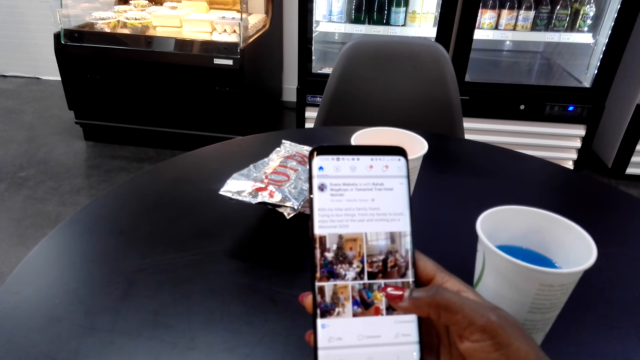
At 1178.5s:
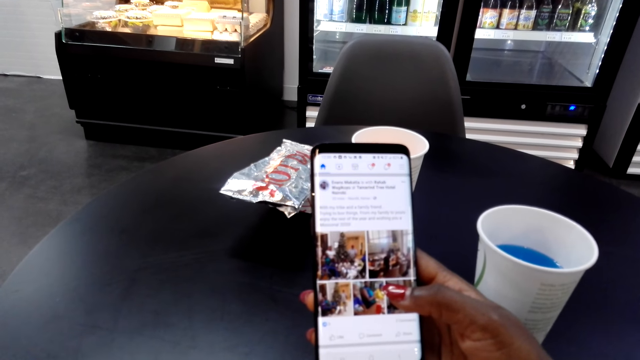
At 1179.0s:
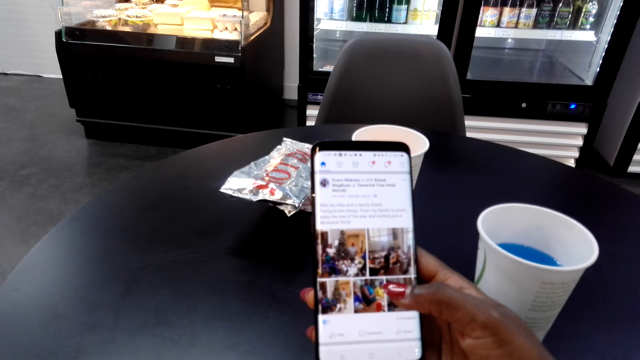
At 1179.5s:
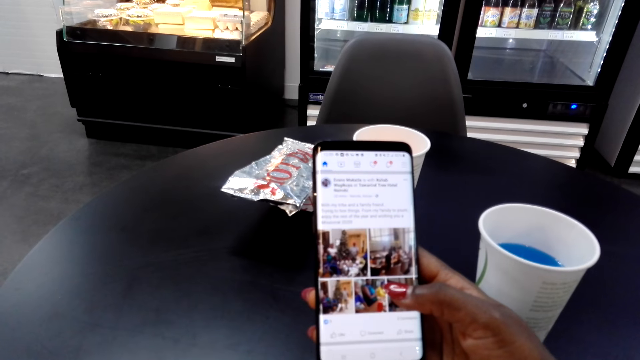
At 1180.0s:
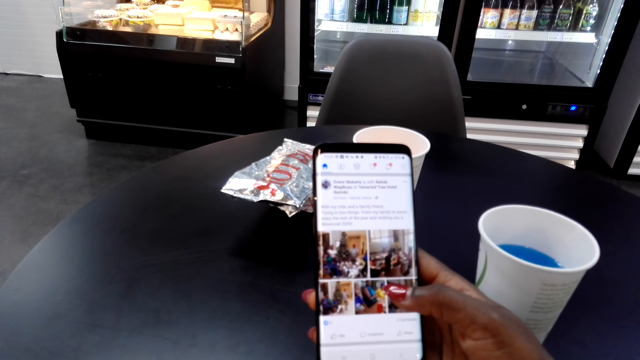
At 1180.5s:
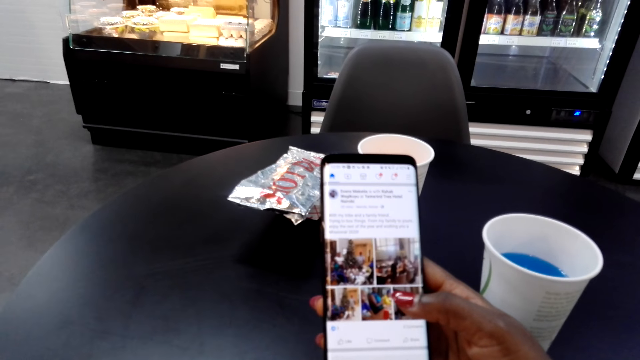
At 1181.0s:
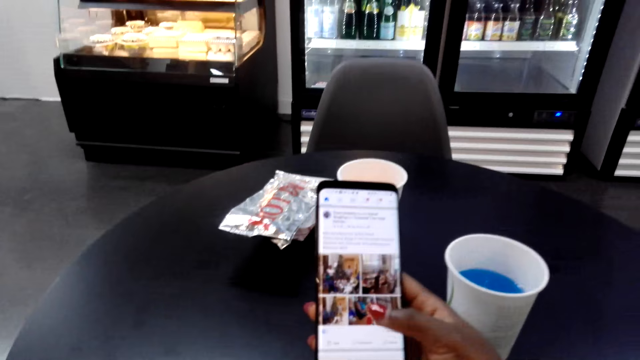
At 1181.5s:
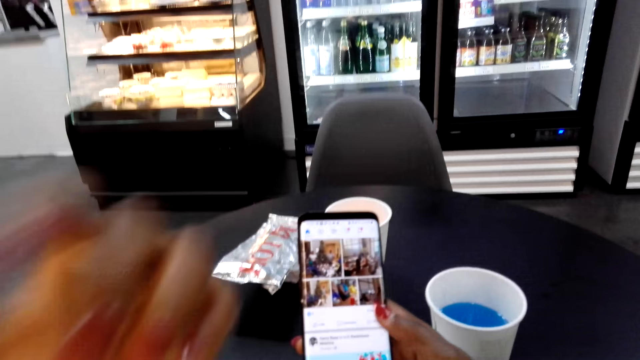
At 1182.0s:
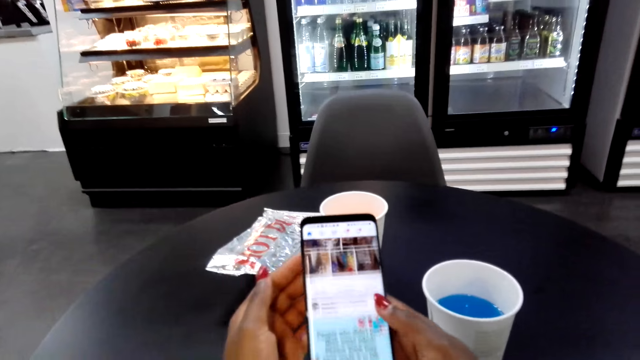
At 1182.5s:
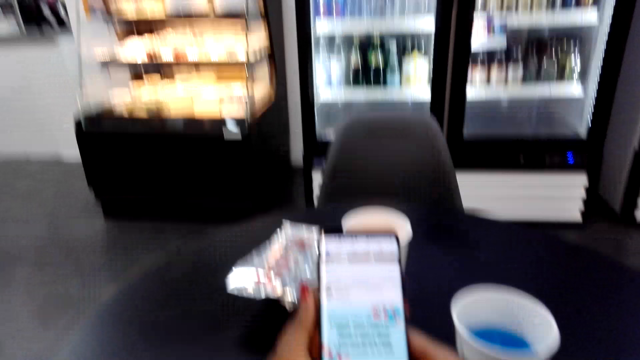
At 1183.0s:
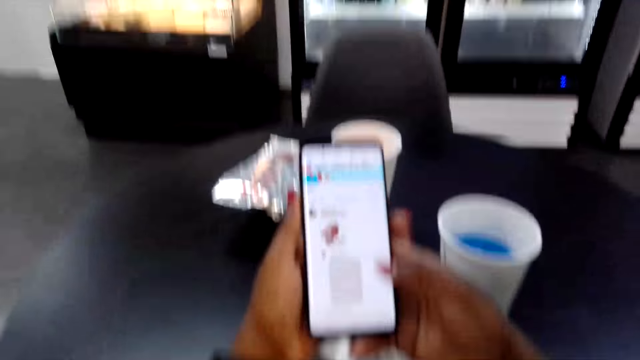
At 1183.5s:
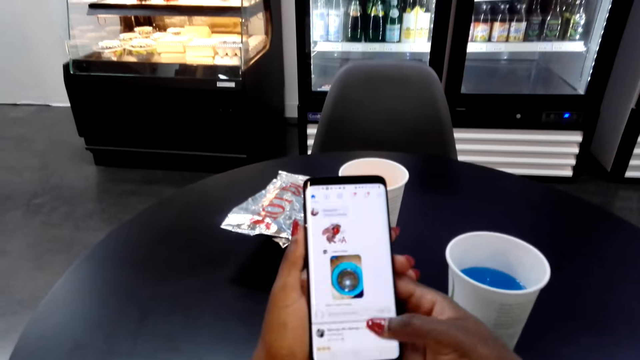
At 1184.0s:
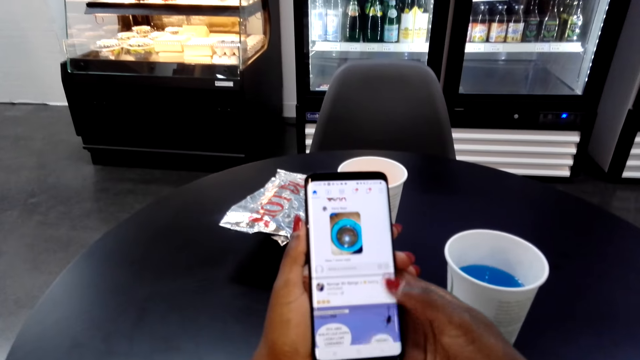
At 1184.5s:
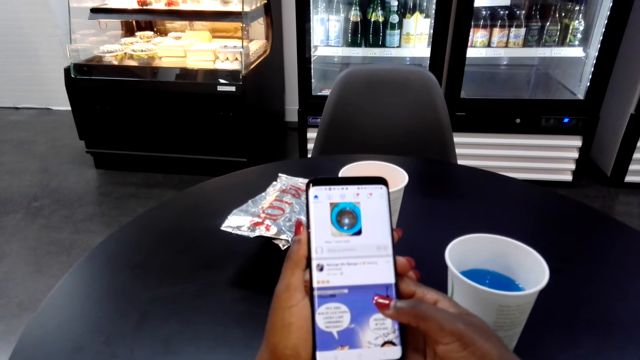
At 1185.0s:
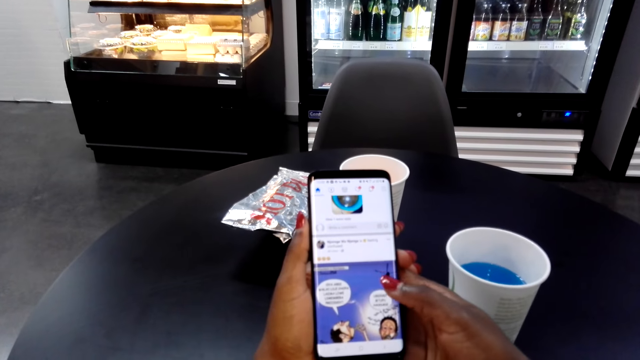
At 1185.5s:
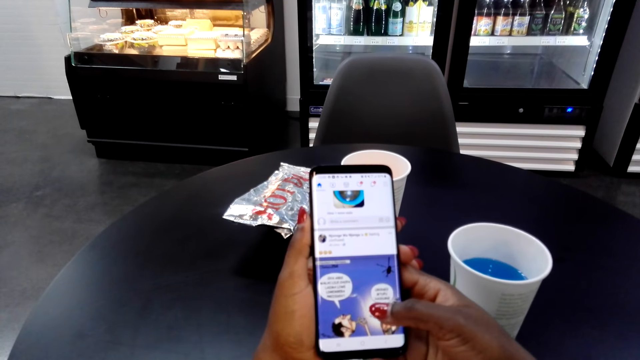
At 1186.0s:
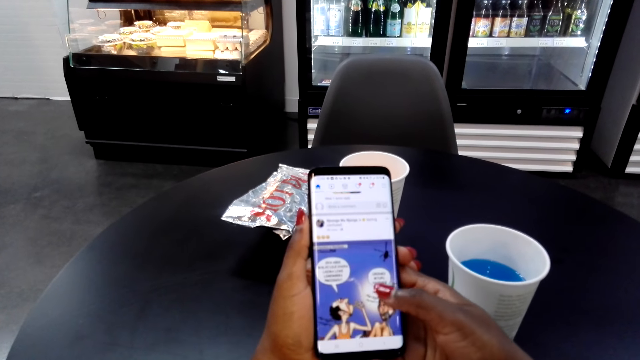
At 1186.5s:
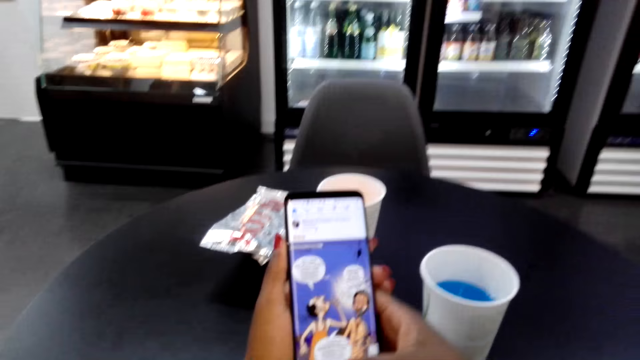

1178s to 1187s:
The camera wearer swipes on the phone's screen. They move the left hand. They hold the phone with both hands. They swipe on the phone's screen. They use the phone with both hands.

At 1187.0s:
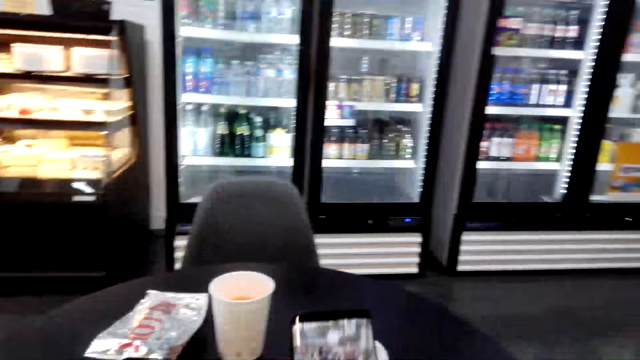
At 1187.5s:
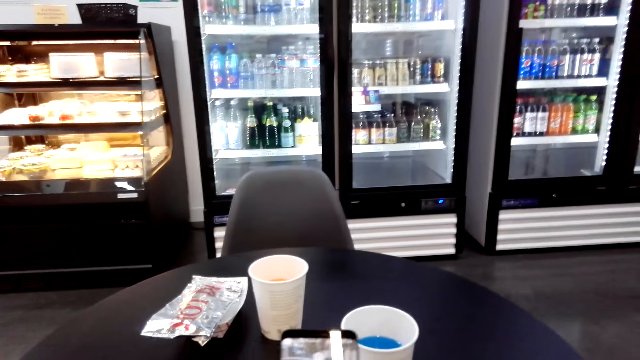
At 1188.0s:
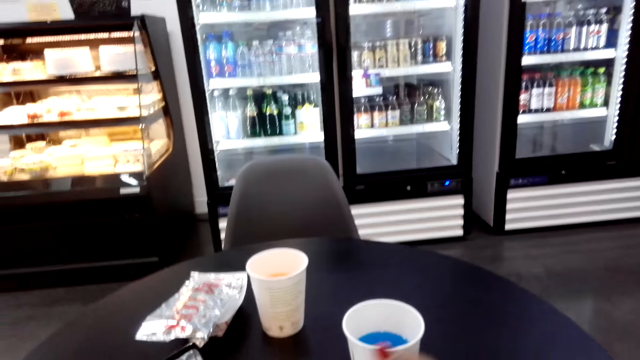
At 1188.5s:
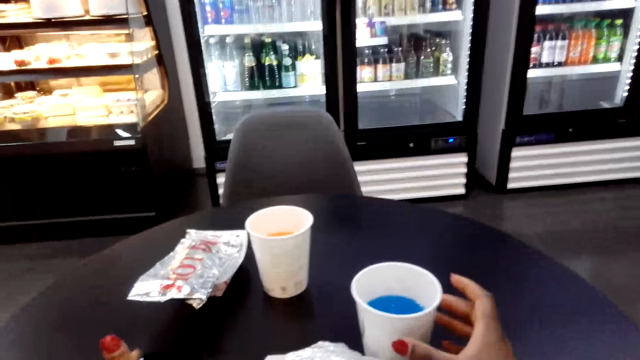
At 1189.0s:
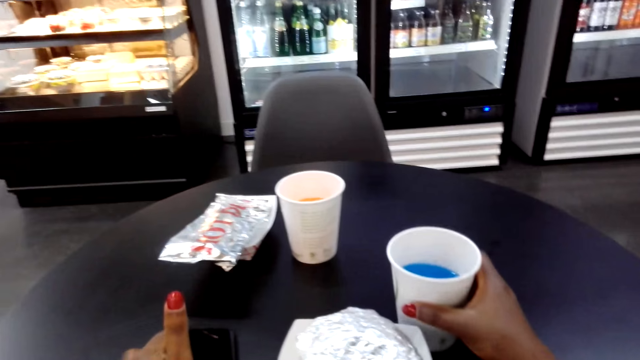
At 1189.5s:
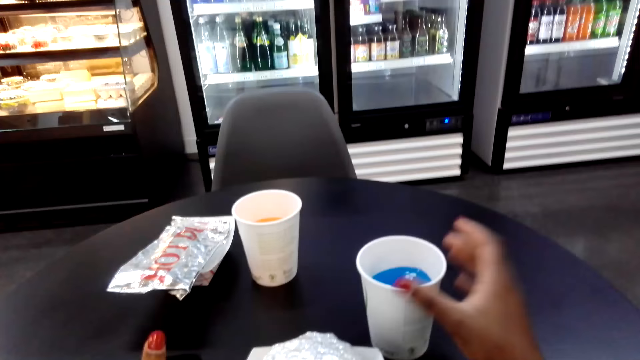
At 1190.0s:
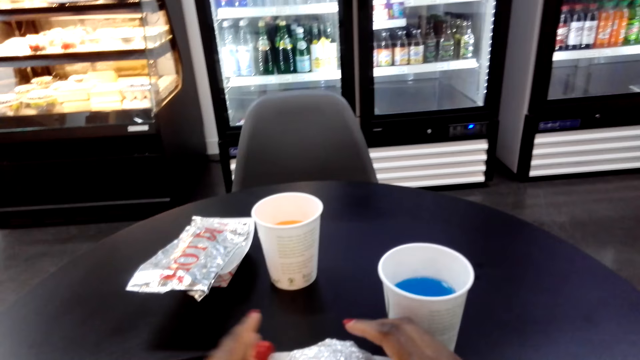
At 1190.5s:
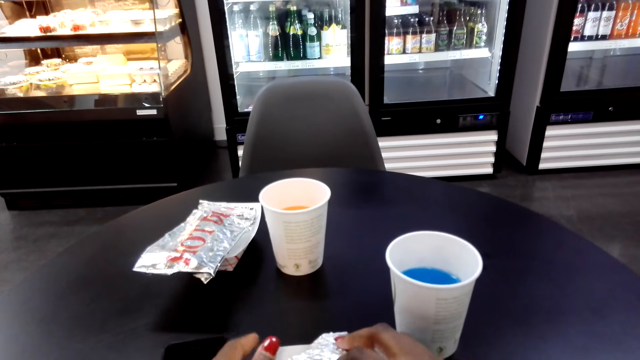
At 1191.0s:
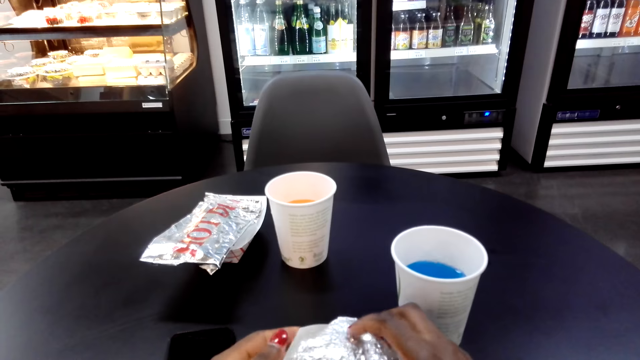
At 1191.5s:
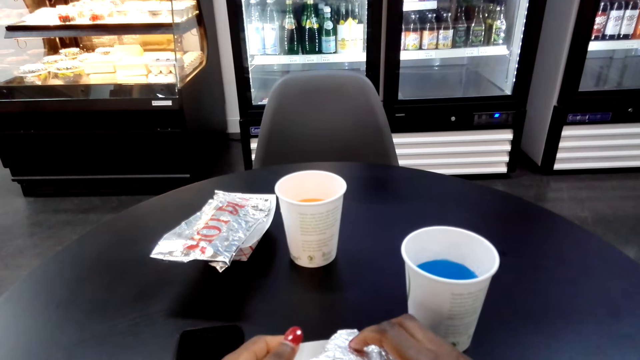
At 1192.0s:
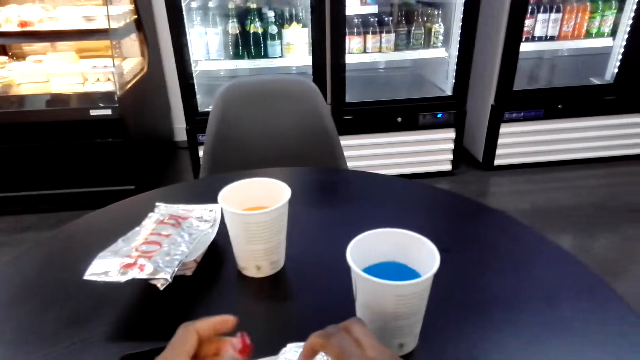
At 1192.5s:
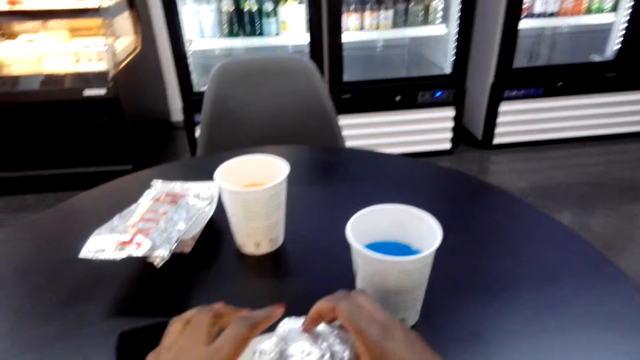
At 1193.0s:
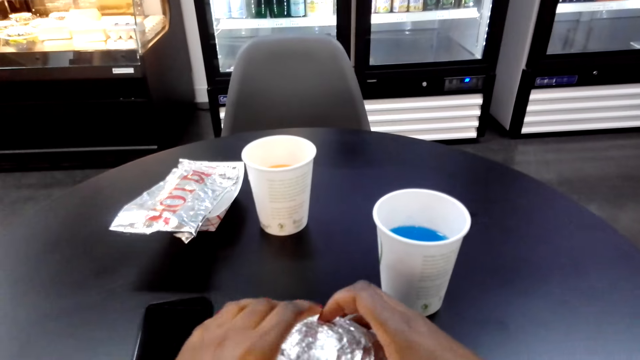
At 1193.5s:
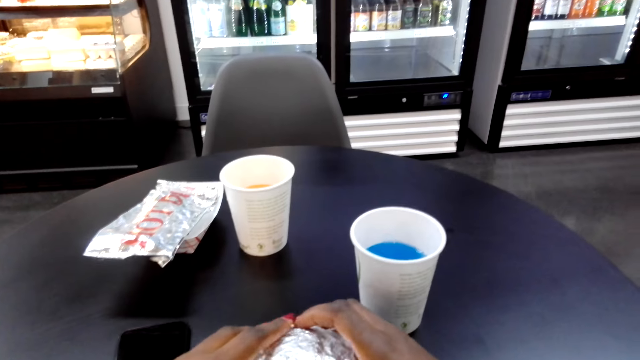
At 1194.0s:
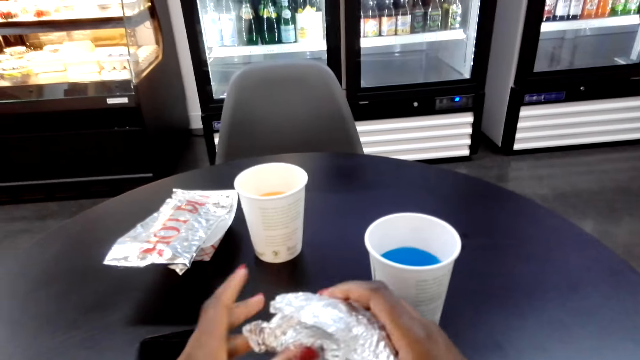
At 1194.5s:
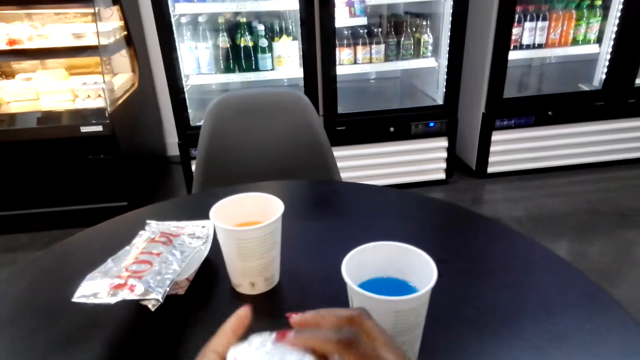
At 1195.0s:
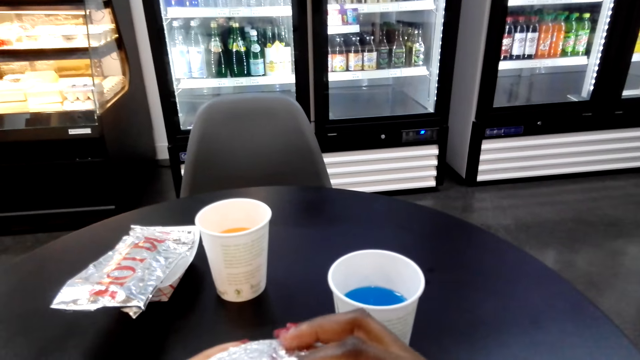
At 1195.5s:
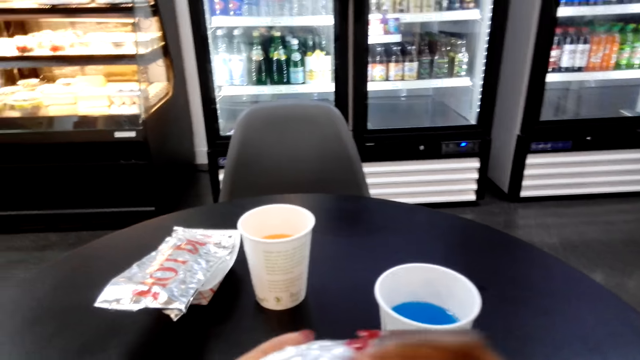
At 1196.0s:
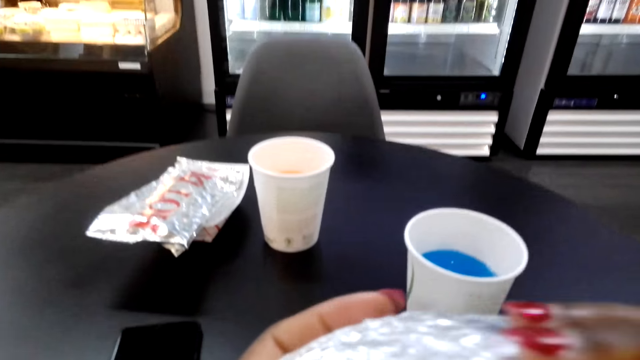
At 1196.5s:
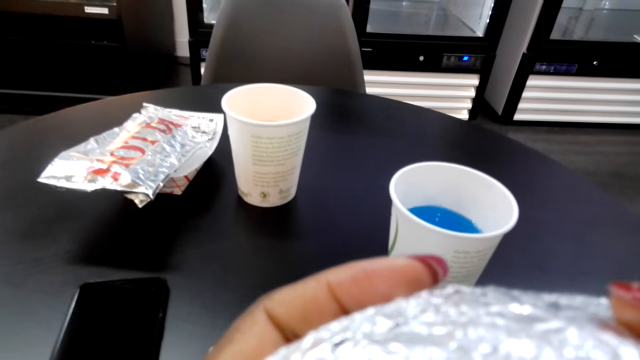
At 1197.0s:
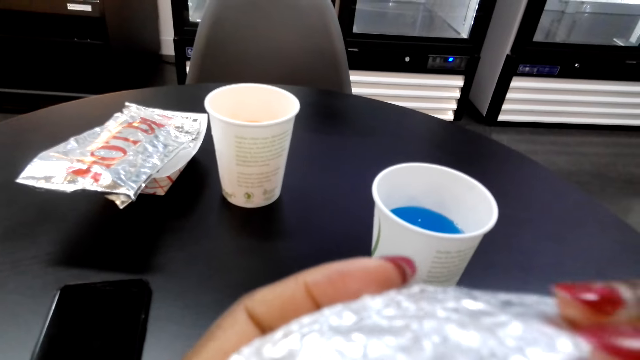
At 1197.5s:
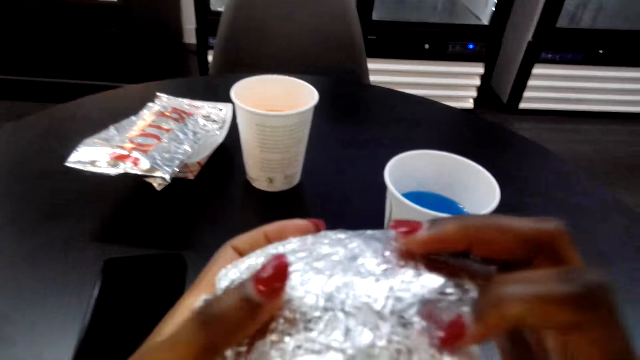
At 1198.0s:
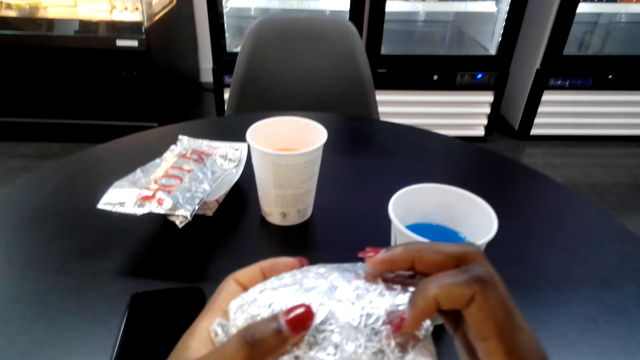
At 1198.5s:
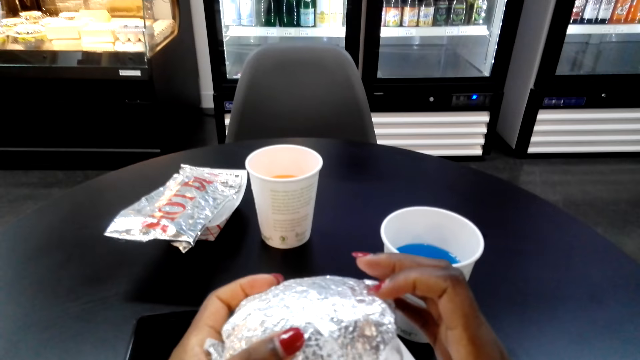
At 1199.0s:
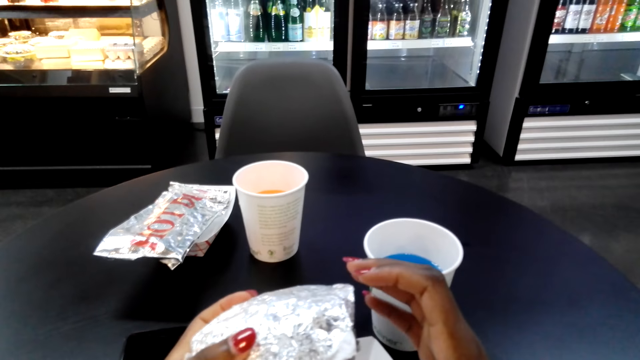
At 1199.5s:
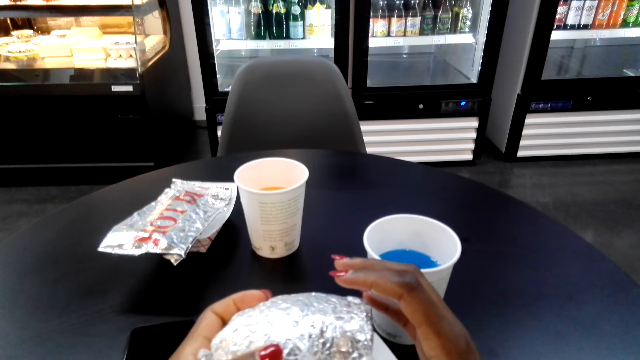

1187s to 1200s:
The camera wearer puts the phone on the table. They move the cup on the table. They raise the cup. They hold the foil. They touch the foil. They move the foil towards the face.
